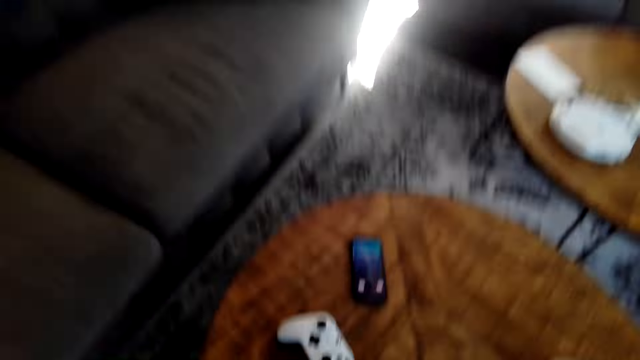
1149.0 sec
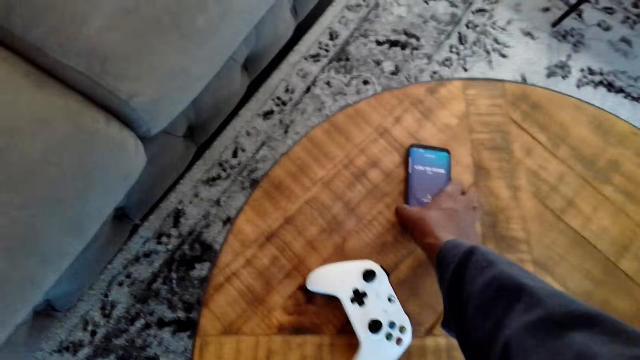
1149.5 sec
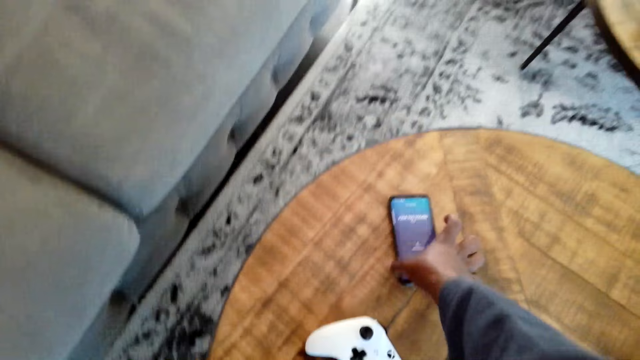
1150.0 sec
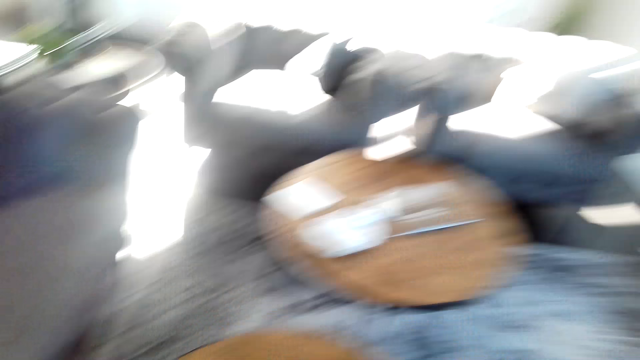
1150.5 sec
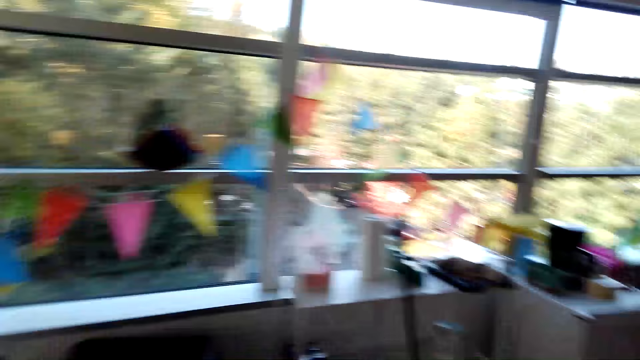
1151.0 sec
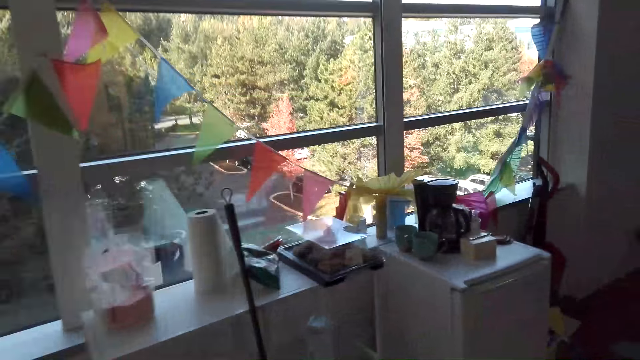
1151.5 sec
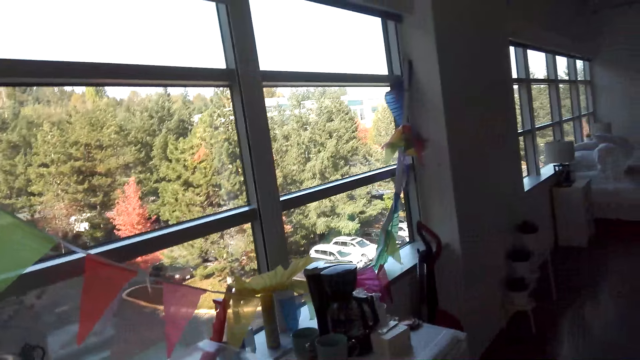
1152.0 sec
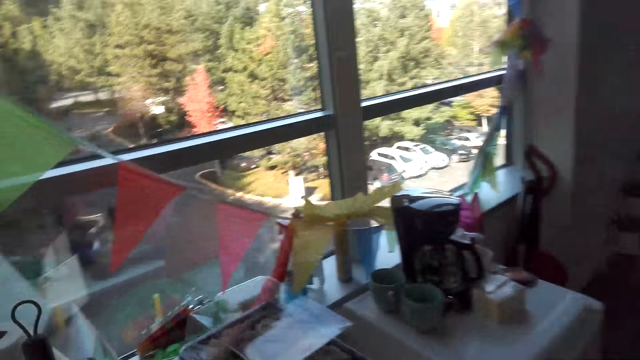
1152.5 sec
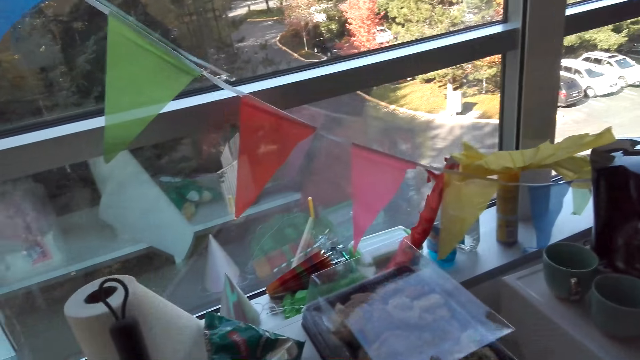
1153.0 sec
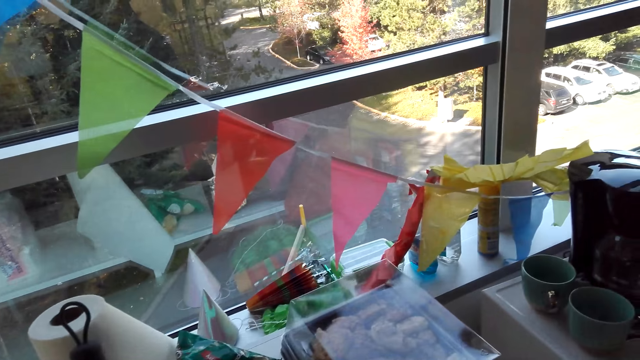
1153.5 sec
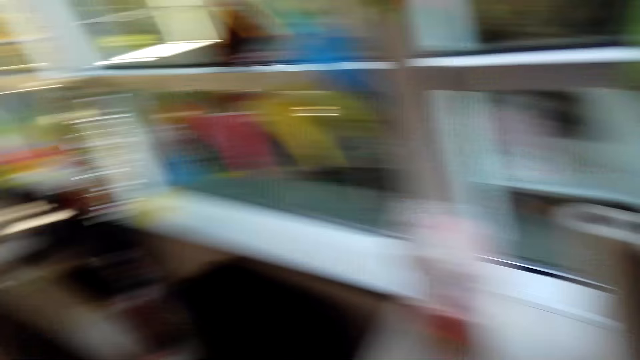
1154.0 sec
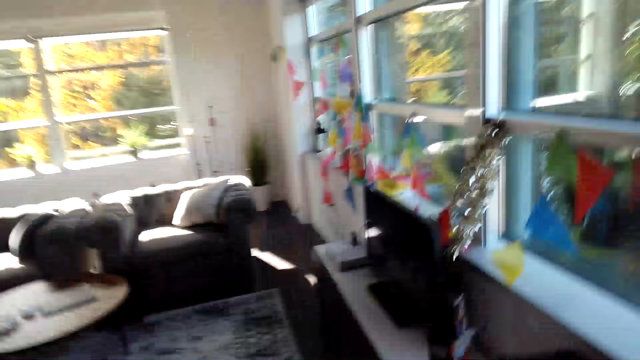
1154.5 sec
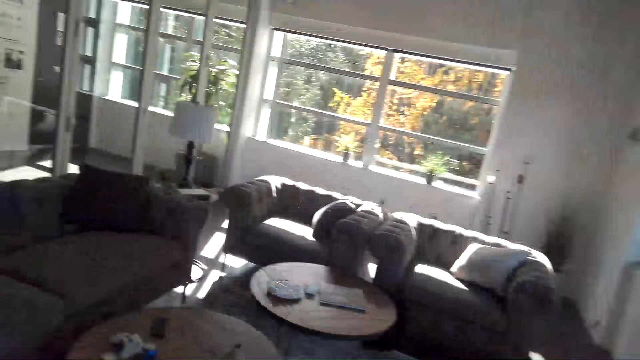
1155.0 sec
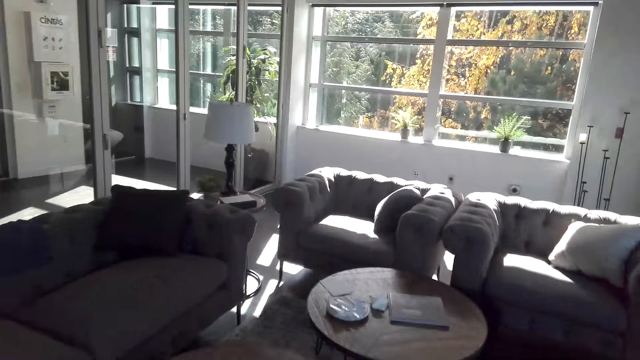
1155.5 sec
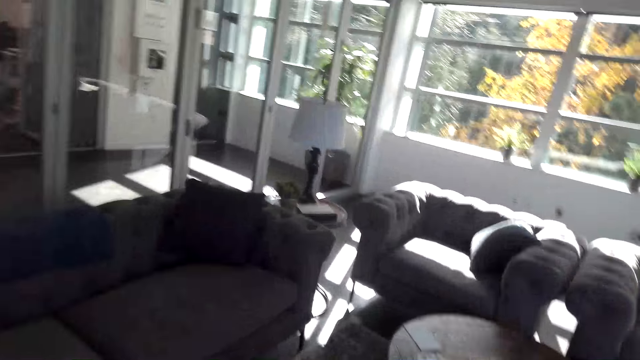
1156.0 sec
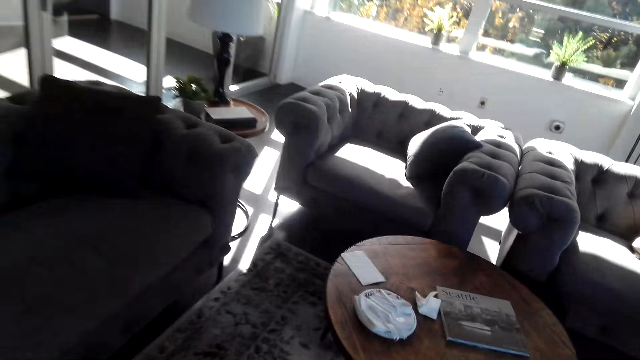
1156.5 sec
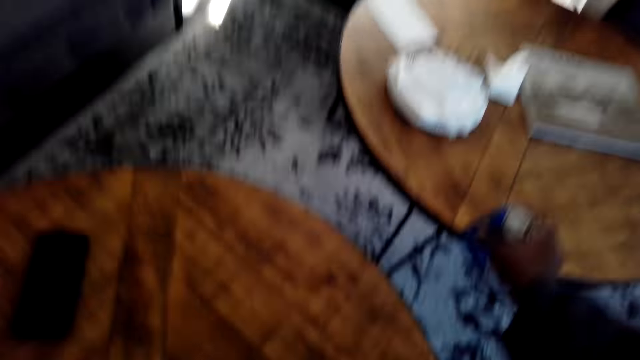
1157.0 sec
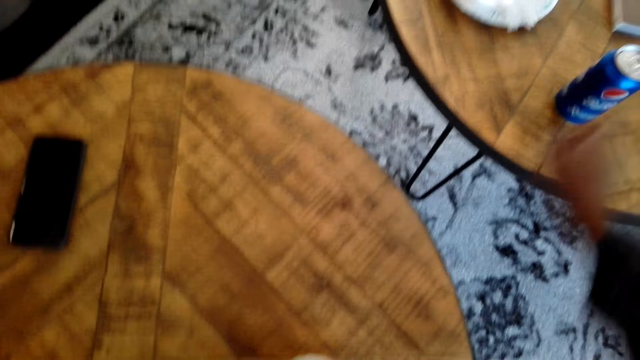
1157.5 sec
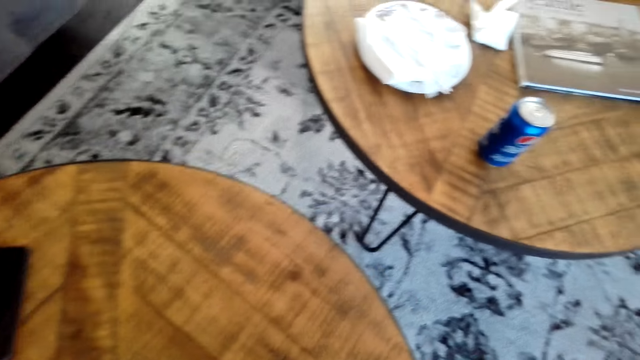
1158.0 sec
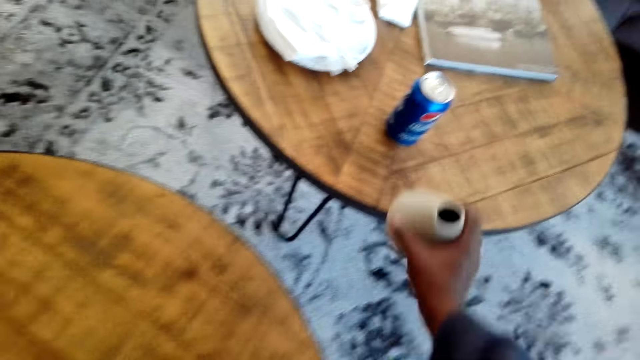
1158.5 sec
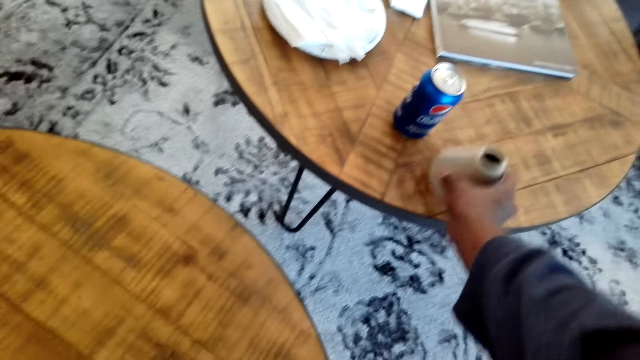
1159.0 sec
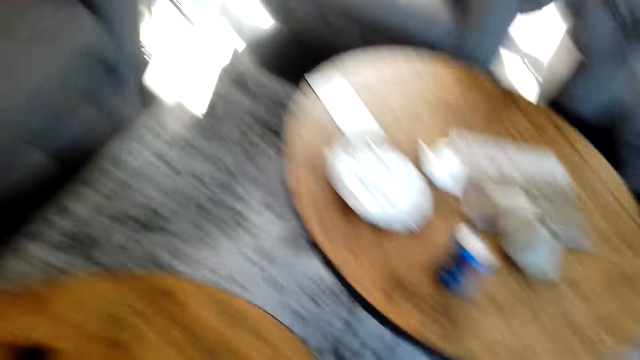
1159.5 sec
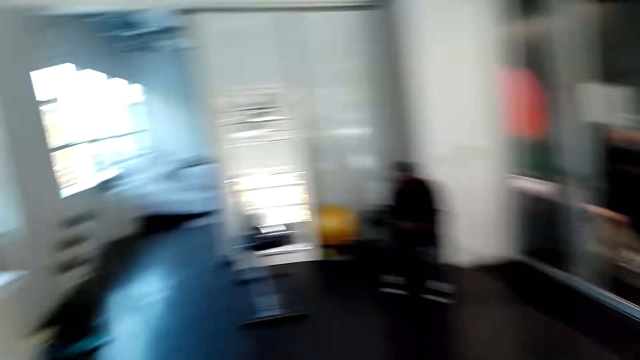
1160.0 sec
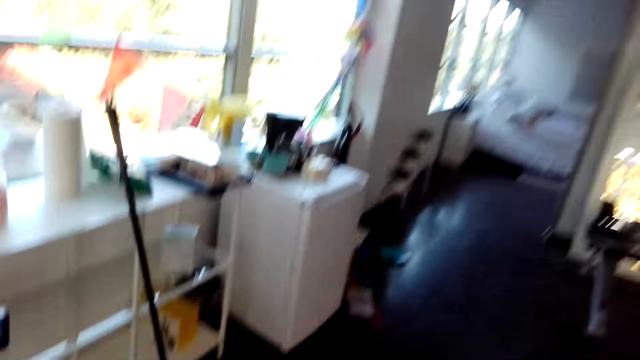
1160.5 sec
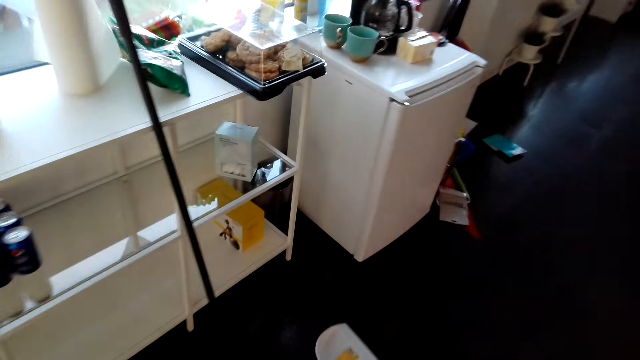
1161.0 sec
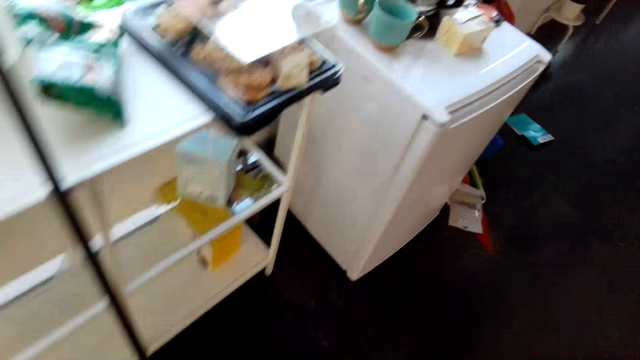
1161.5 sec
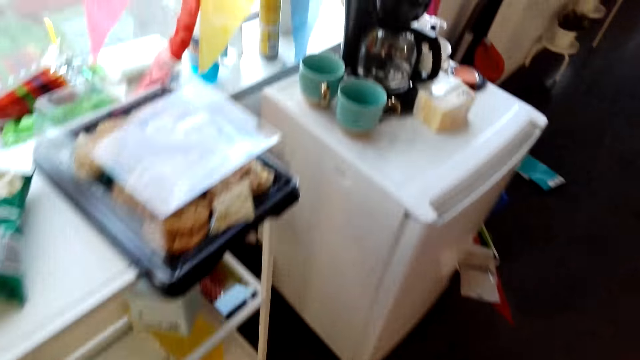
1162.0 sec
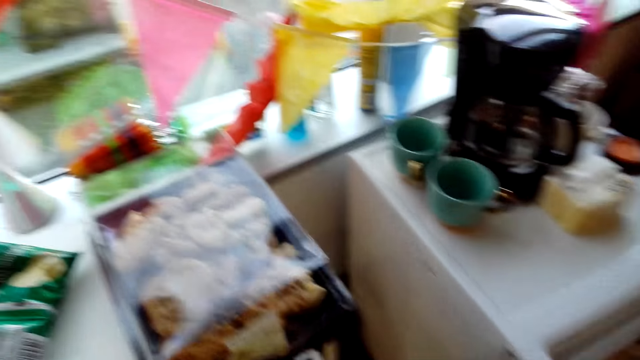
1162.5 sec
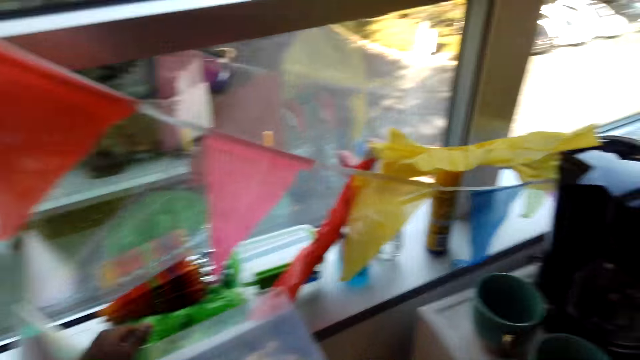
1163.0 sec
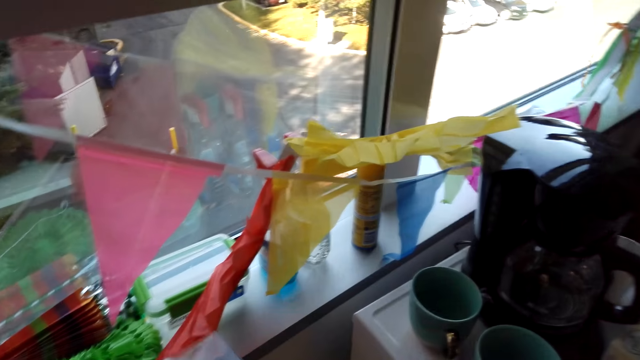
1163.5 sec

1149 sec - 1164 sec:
The camera wearer touches the cell phone on the table. They pick up the phone. They walk around the house. They walk in the house. They put the drink on the table. They put a corn on the table. They walk around the house.

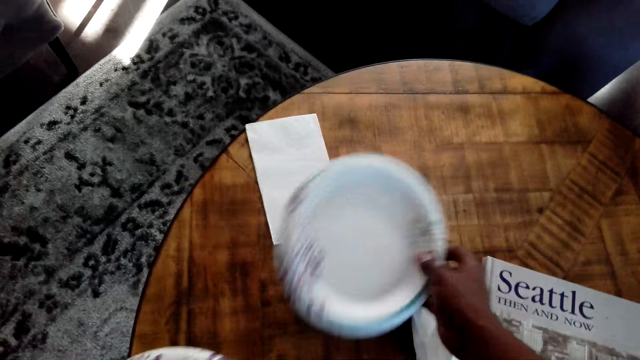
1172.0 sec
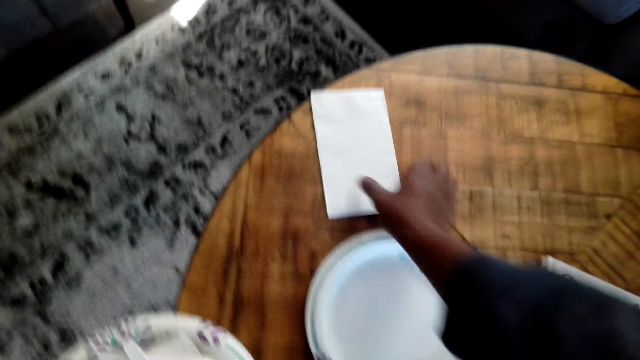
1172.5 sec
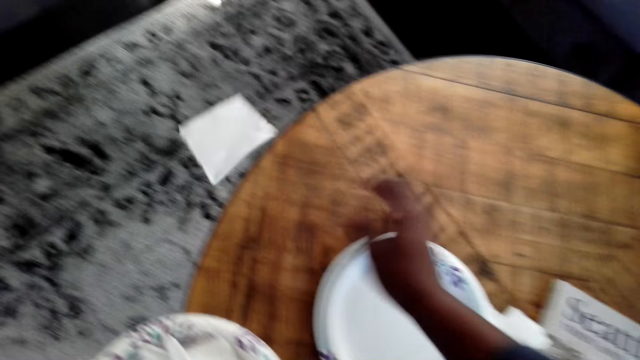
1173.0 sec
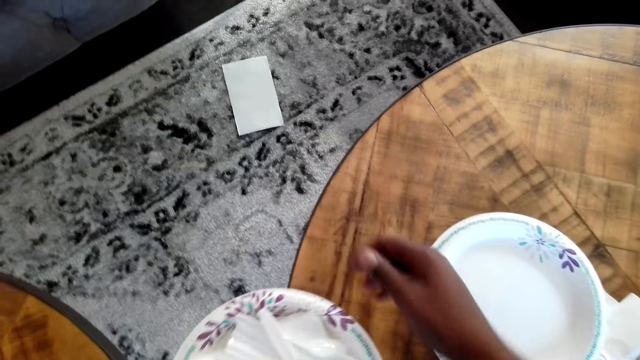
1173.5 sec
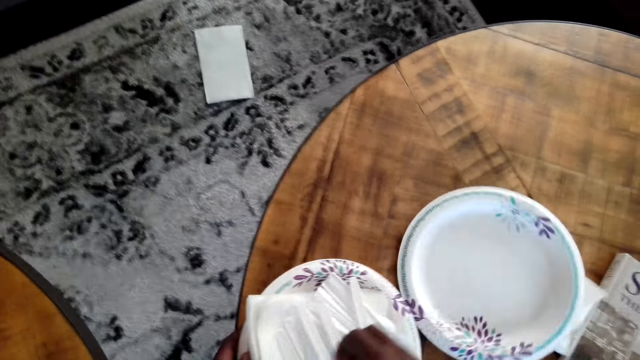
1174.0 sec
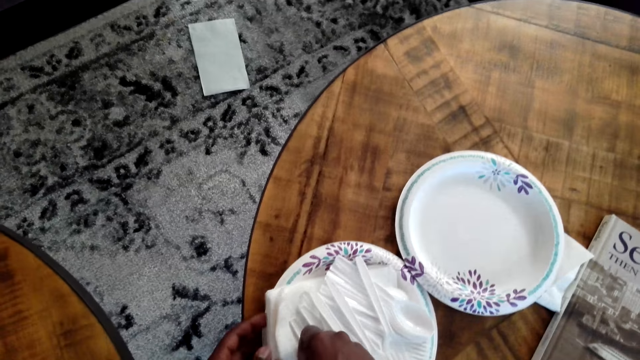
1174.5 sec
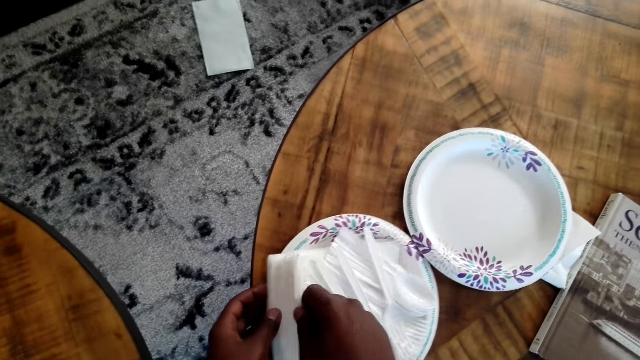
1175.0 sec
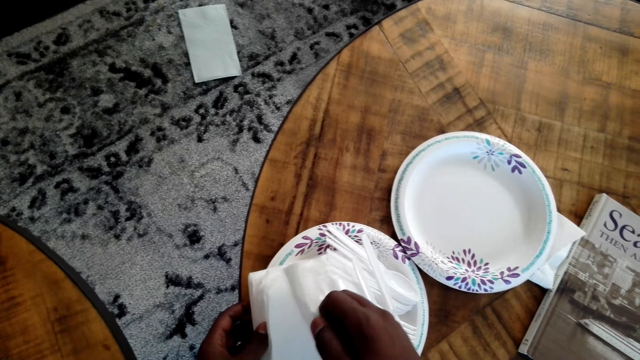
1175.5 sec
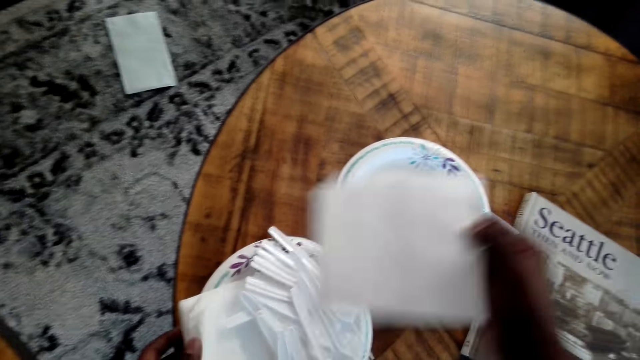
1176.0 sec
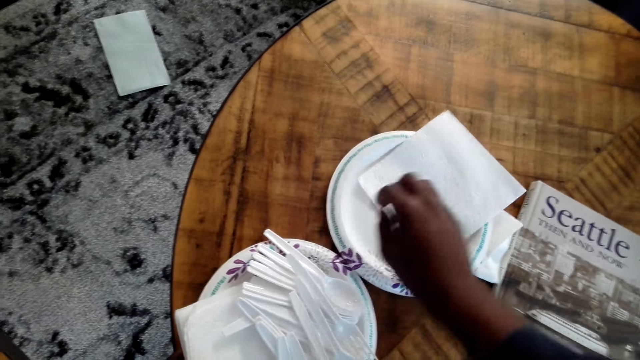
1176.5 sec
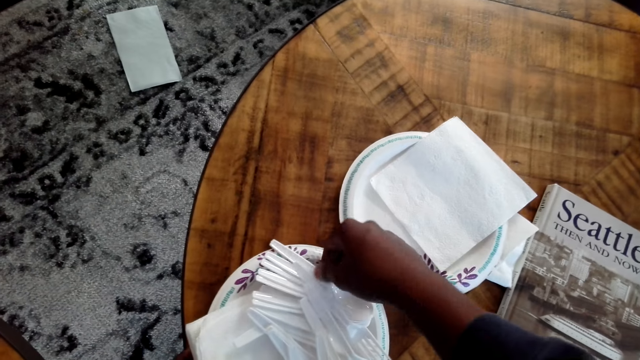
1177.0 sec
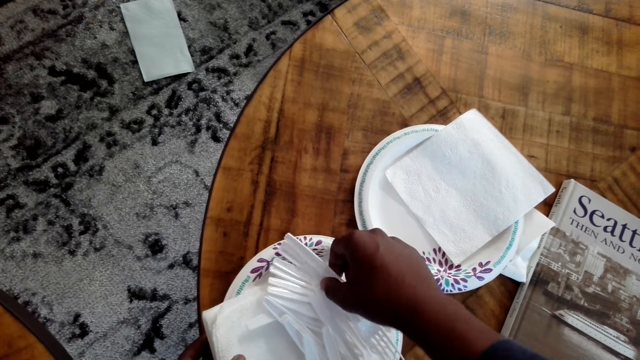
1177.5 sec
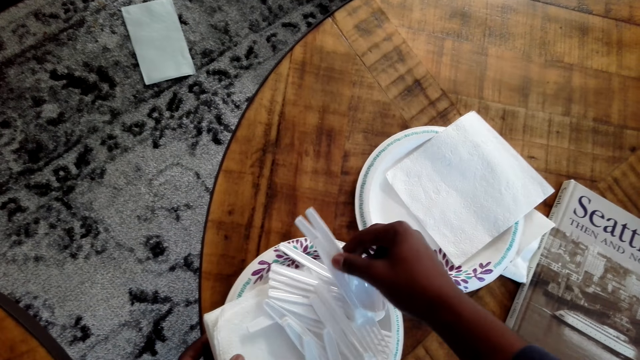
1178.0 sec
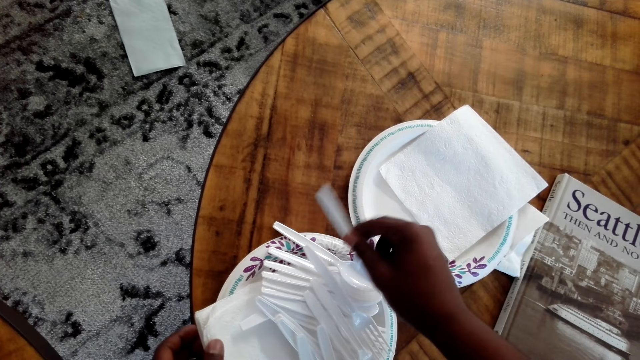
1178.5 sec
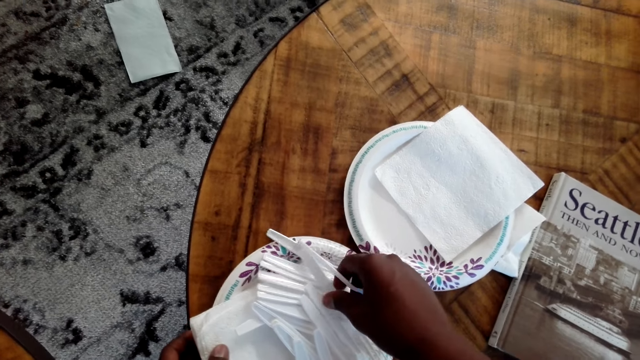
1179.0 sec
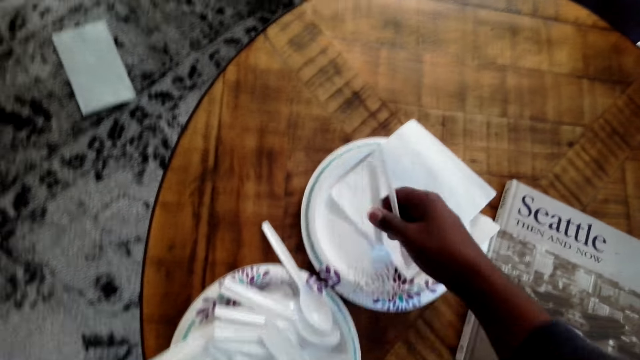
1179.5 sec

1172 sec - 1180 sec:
The camera wearer picks a plastic plate from the table. They pick the serviette from the plate. They pick a plastic spoon from the plate.
